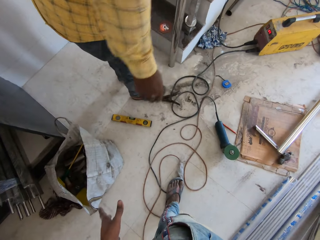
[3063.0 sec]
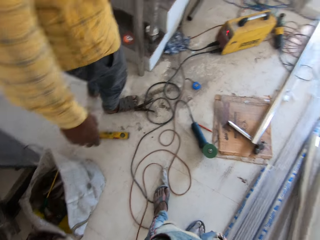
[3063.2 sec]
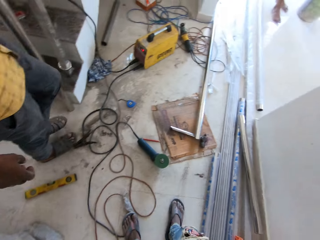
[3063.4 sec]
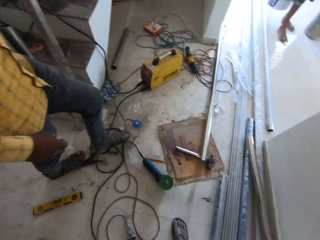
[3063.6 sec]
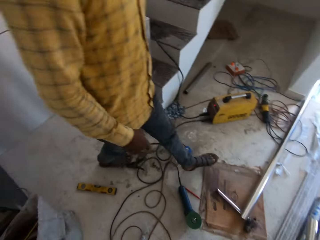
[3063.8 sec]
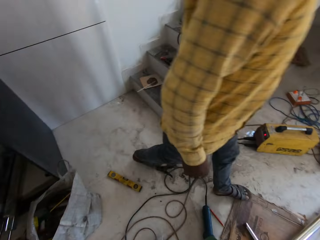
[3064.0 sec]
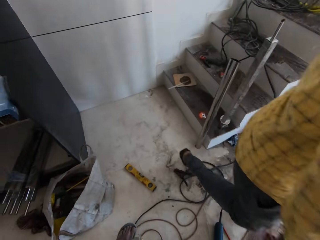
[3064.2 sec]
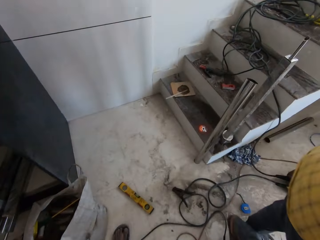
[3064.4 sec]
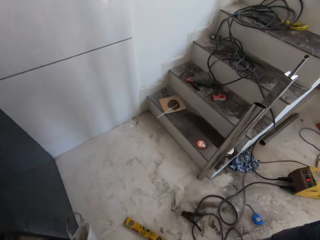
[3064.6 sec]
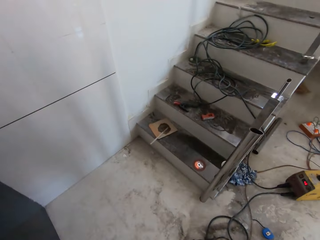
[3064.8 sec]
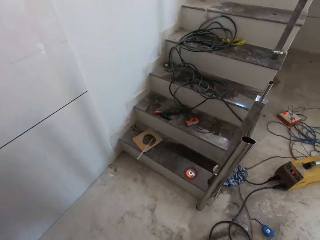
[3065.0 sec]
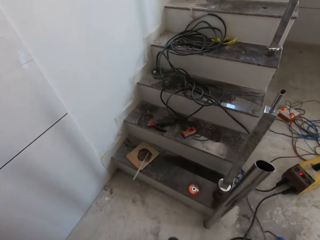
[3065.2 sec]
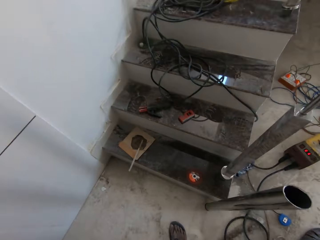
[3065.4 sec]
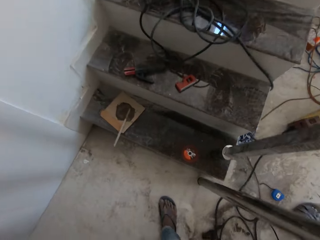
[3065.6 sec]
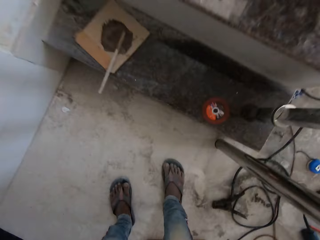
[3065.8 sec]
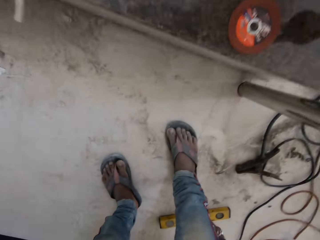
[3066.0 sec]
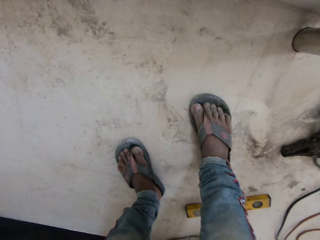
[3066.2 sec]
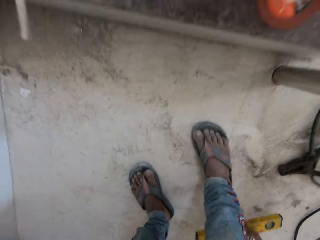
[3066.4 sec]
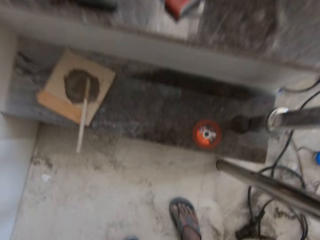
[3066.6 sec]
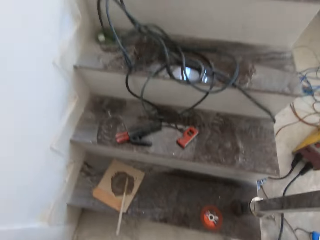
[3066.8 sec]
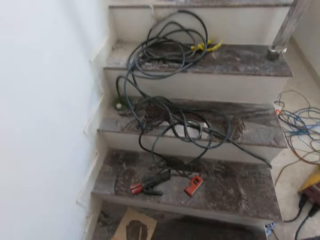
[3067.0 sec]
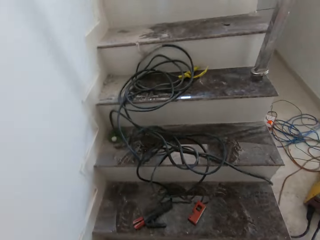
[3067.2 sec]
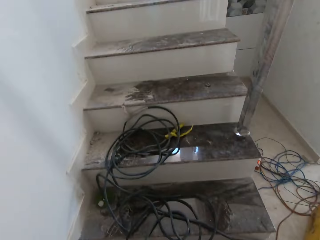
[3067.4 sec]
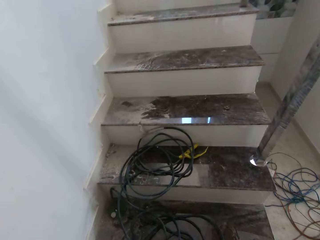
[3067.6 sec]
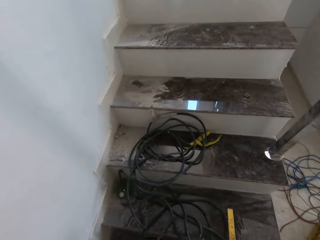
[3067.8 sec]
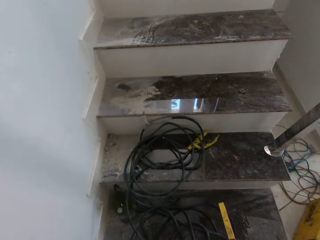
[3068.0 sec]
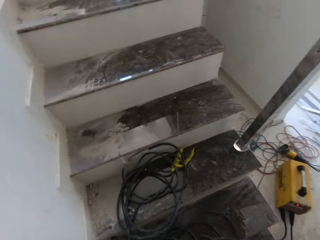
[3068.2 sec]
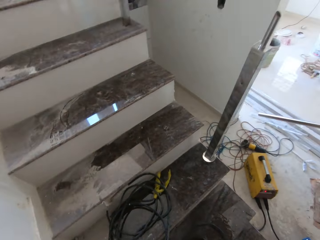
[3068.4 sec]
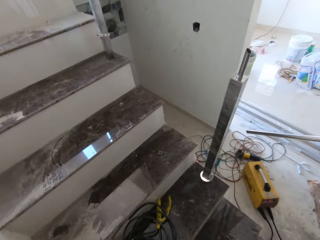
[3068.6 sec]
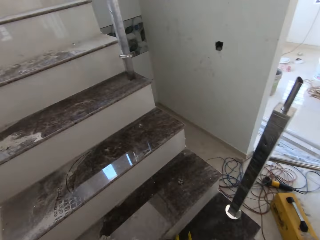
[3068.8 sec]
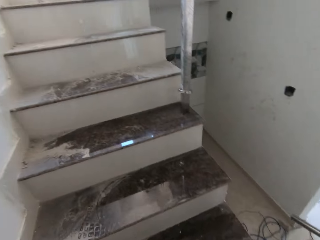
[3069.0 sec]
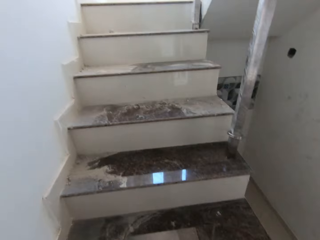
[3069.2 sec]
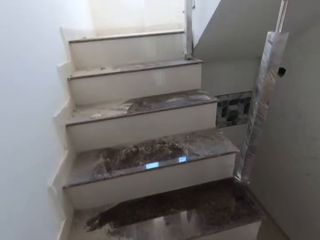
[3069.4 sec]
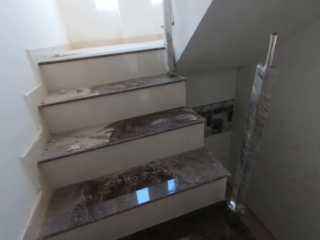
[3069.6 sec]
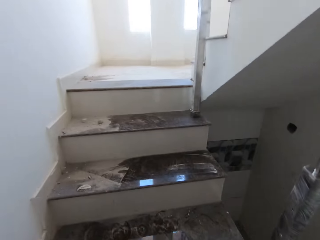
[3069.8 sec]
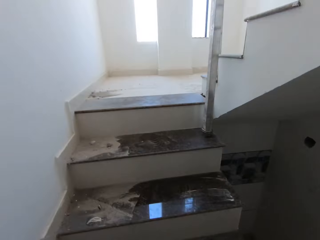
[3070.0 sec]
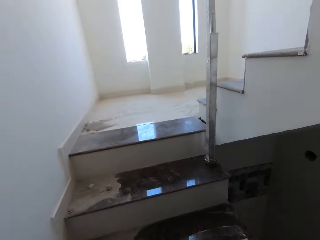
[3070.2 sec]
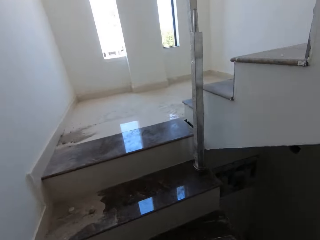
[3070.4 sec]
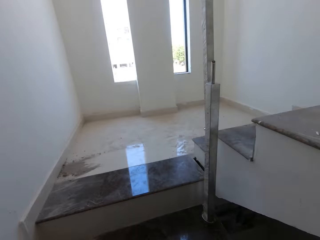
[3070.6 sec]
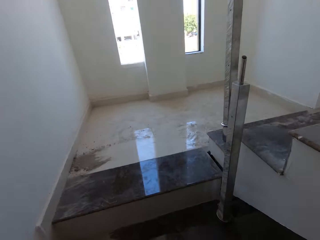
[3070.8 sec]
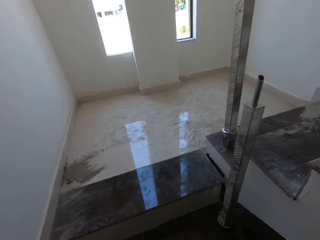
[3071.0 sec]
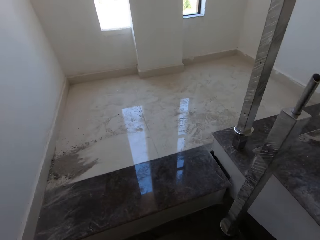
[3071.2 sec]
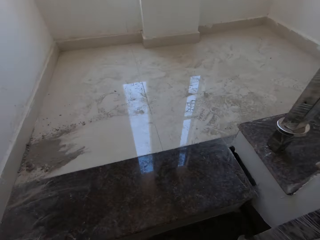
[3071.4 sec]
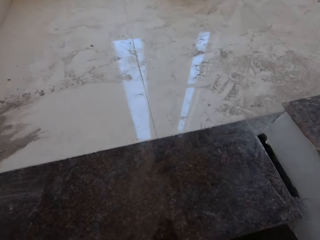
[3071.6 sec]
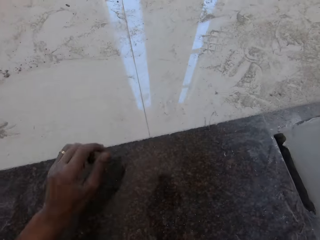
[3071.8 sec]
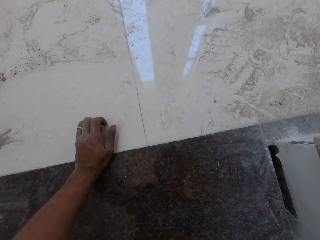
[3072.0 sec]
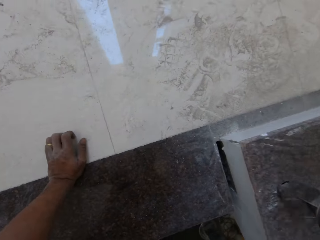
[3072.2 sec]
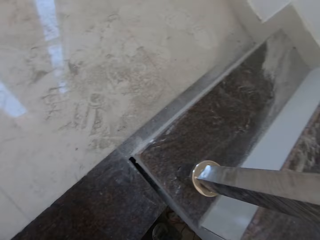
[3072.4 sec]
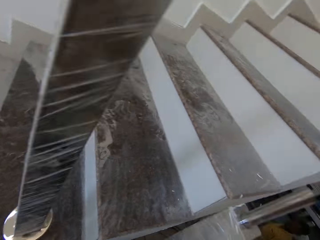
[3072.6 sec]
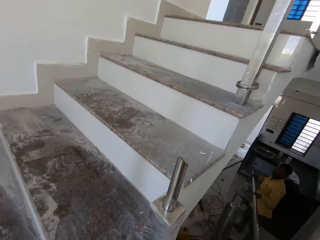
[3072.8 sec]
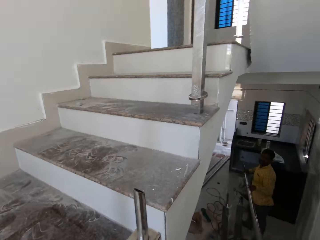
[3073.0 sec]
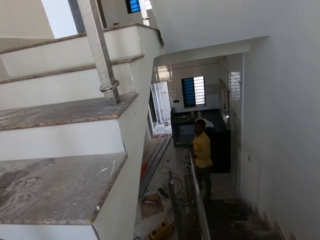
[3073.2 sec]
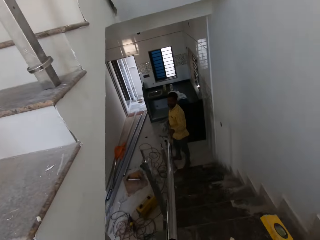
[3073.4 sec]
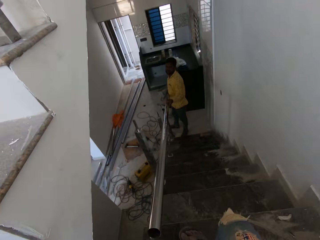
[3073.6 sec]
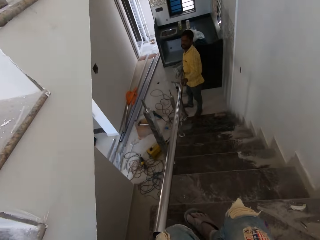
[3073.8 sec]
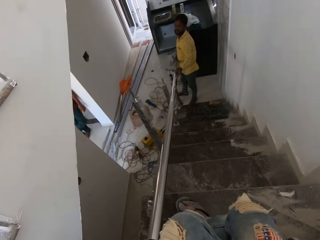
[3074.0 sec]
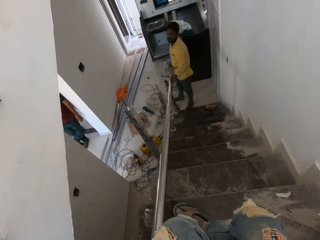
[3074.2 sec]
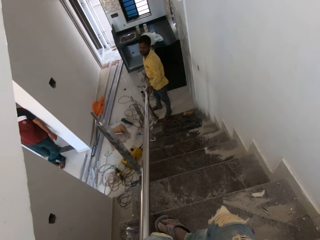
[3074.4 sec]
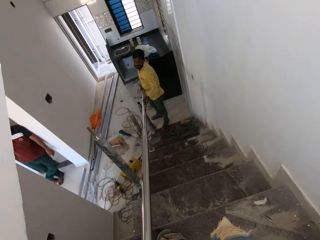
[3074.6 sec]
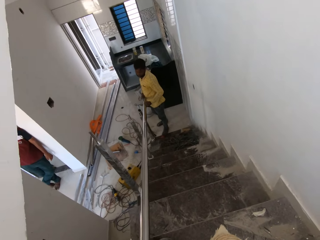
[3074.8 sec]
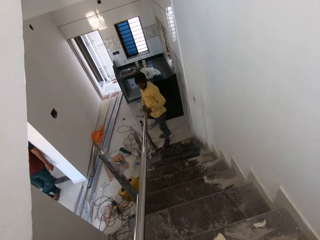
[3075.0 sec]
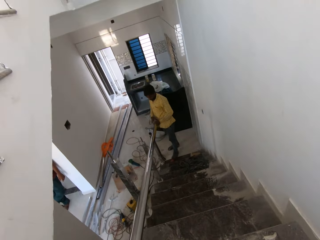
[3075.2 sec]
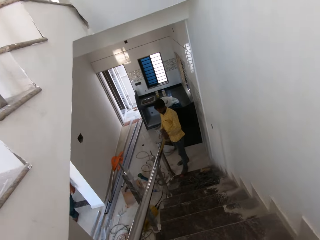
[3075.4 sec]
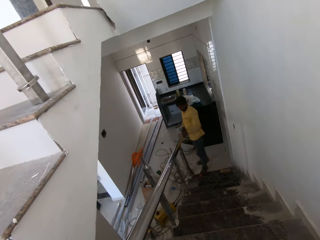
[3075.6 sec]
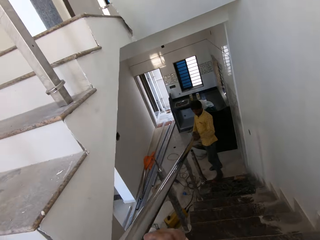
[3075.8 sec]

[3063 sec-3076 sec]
The camera wearer walks. He takes a spirit level gauge from the ground with his right hand. He walks up the stairs. He touches the floor with his left hand. A man holds a hollow steel rod with both hands.

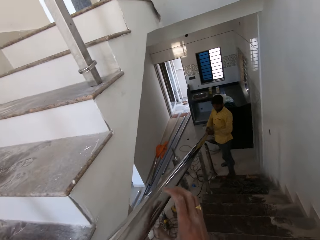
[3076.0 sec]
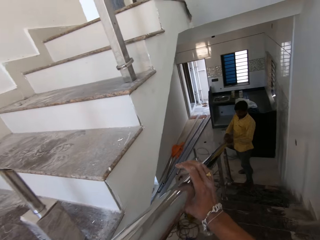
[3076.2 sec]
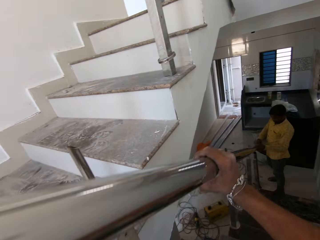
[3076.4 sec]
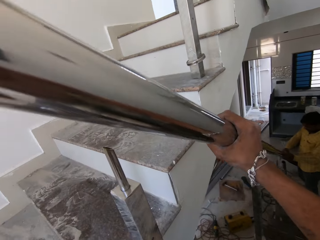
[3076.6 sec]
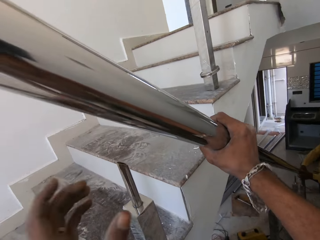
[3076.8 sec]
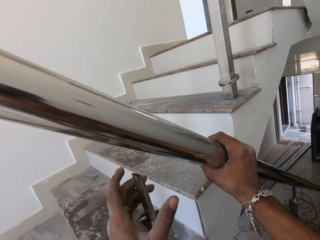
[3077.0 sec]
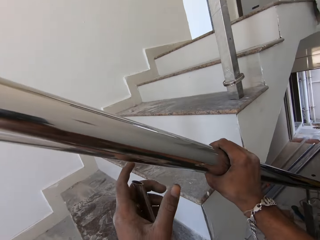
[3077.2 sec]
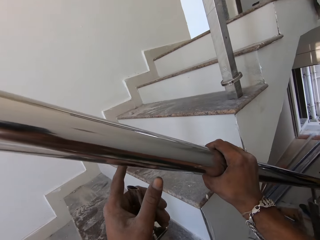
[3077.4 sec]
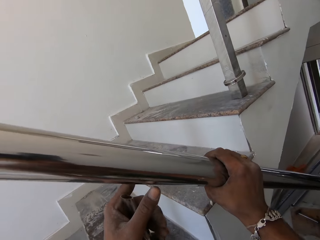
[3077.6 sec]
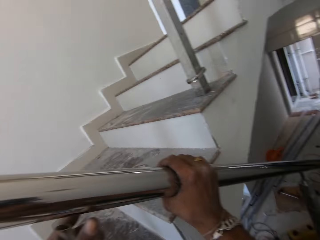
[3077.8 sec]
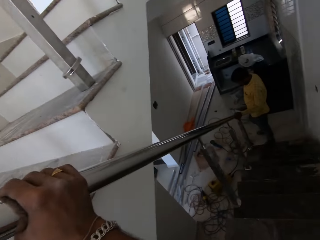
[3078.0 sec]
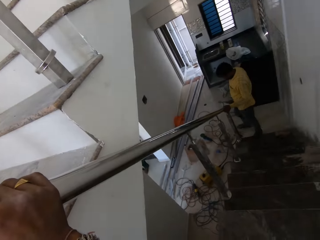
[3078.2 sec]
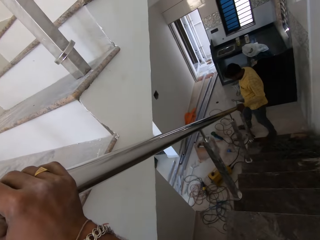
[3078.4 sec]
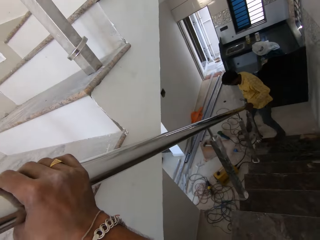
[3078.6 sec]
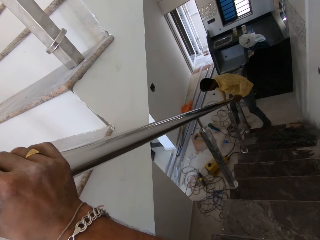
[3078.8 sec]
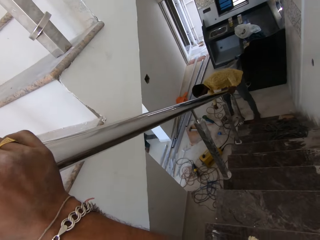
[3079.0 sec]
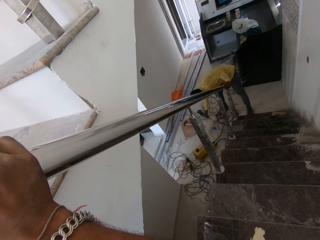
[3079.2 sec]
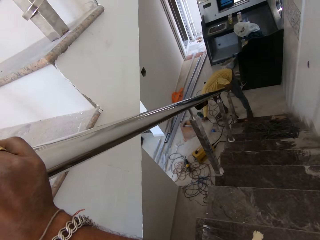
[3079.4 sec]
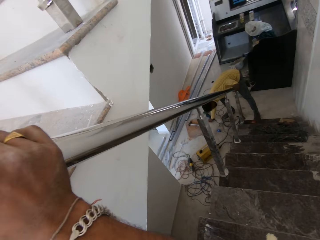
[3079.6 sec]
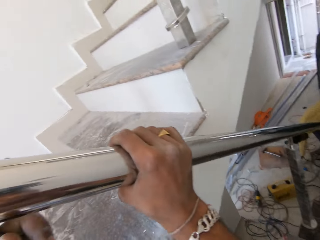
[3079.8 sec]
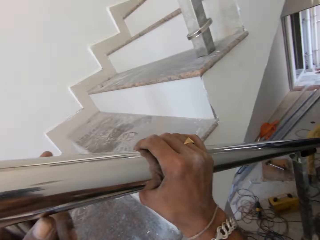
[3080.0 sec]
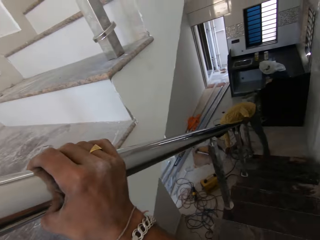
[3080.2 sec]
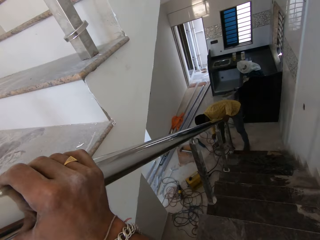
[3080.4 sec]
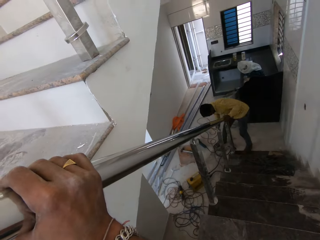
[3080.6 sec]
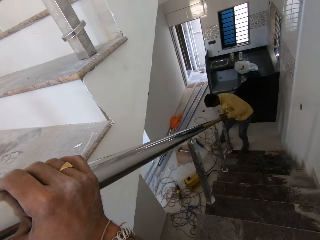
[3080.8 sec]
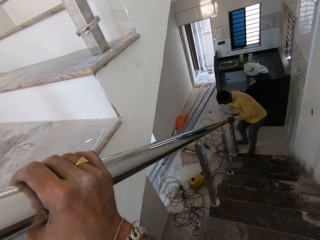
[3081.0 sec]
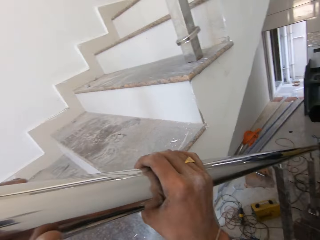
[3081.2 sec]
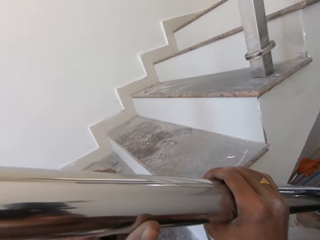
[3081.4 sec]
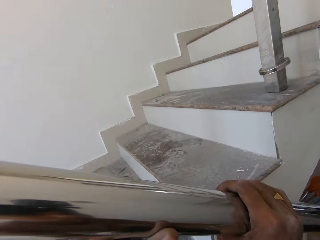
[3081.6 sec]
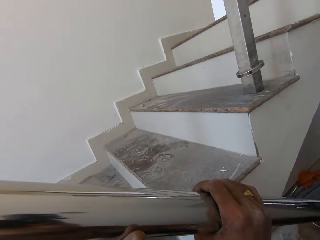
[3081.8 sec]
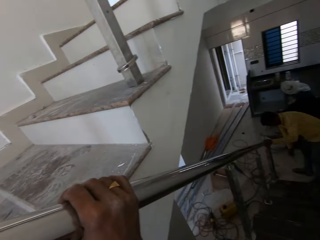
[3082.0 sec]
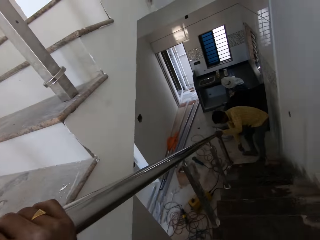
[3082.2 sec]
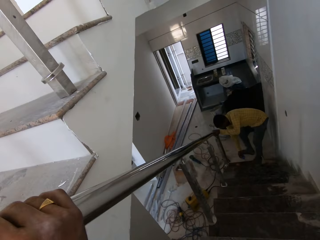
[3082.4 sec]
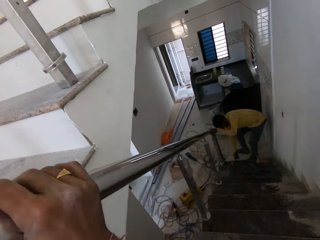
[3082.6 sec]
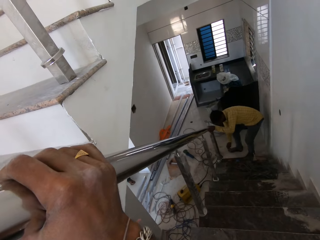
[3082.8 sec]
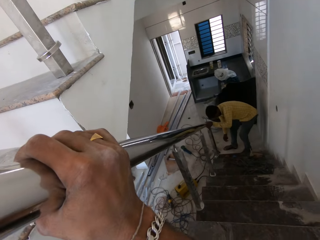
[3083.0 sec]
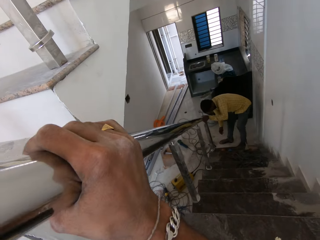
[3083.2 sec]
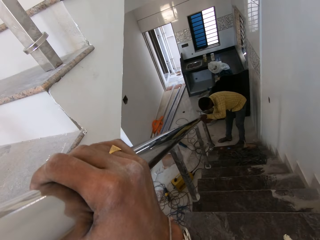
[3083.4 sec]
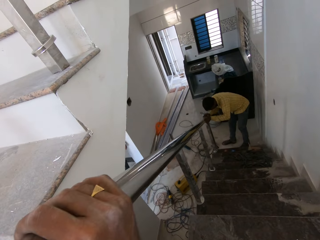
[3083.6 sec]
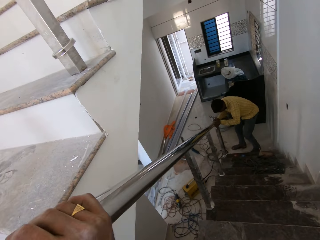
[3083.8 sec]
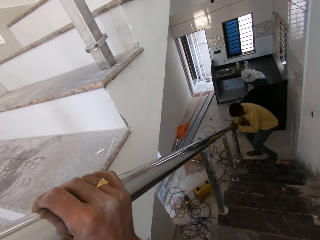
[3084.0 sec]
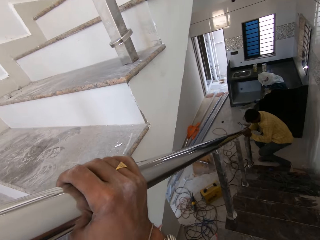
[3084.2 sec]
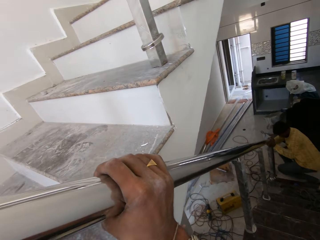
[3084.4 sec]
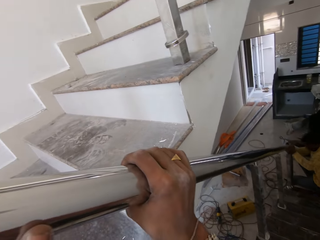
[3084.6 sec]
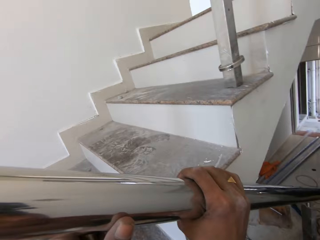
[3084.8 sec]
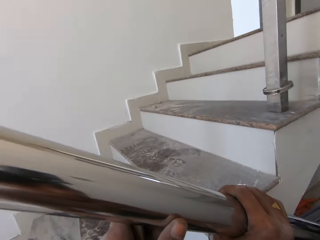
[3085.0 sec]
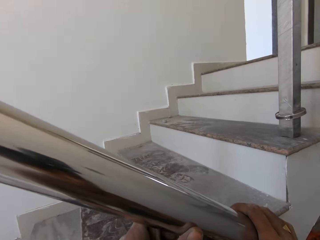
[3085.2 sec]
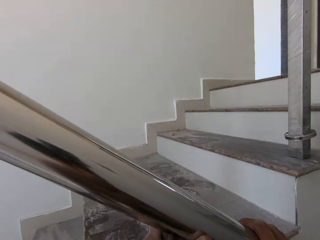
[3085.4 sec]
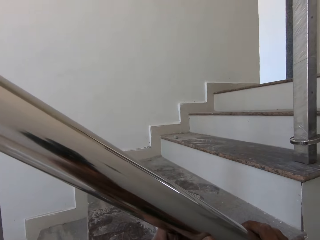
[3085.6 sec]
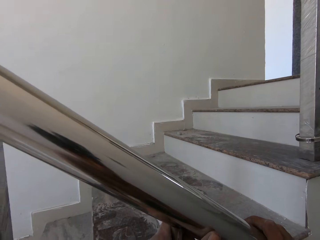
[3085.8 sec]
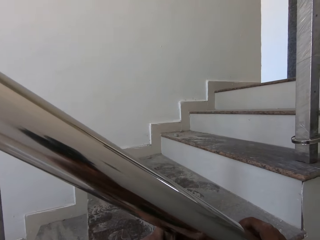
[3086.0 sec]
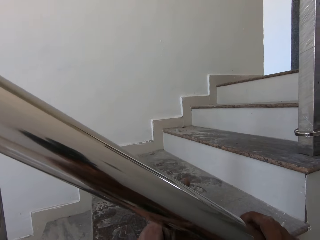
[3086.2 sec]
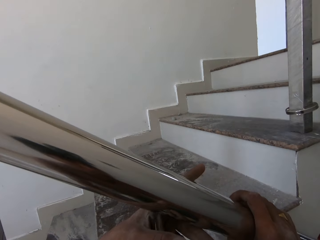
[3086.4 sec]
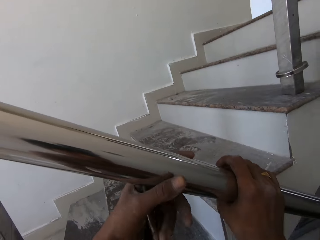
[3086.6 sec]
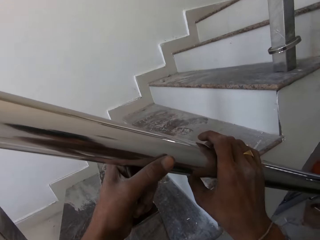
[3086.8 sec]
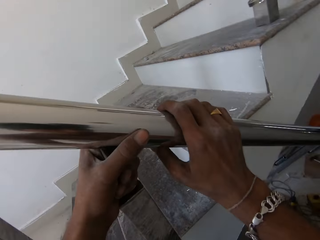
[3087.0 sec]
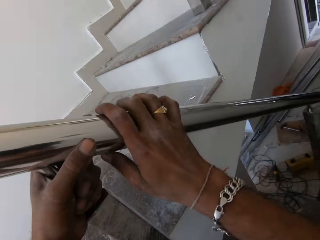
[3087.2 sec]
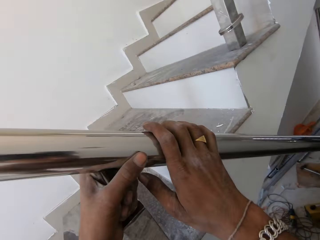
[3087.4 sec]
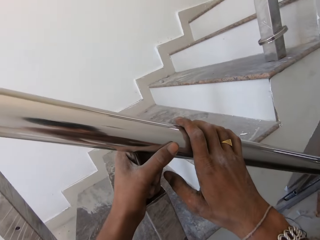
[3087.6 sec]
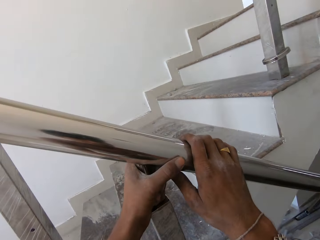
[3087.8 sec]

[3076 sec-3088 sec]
The camera wearer holds the hollow steel rod with both hands. A man fixes the hollow steel rod to a metal prong on the stairs with both hands. The camera wearer fixes the hollow steel rod or stairs grill to the metal prong on the stairs with both hands. The man takes a pin from the ground with his right hand. The camera wearer holds the hollow steel rod with both hands.
